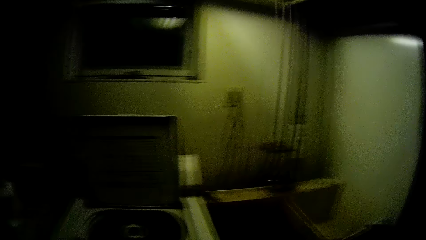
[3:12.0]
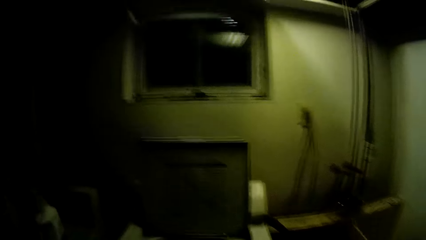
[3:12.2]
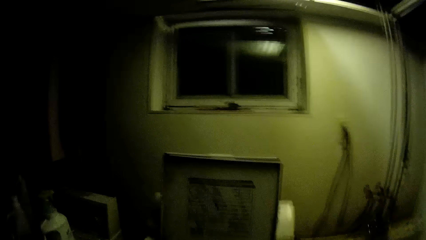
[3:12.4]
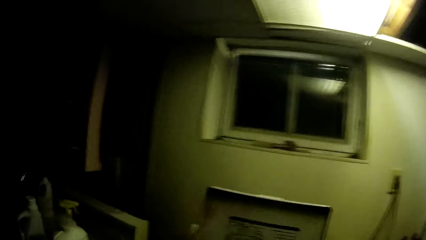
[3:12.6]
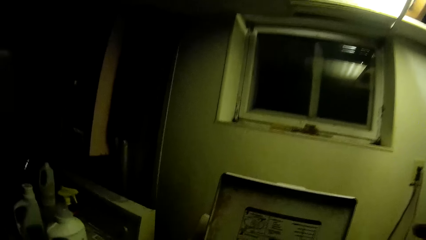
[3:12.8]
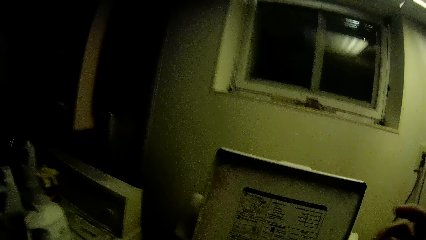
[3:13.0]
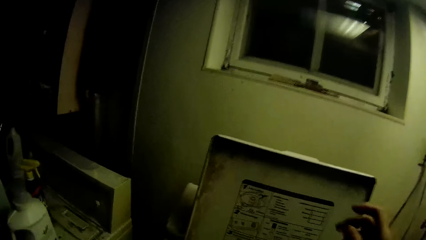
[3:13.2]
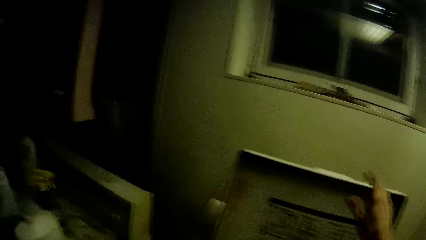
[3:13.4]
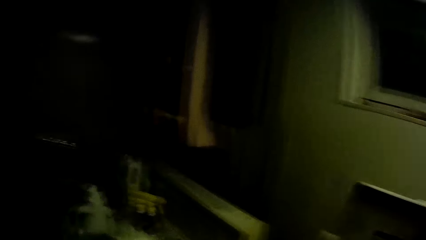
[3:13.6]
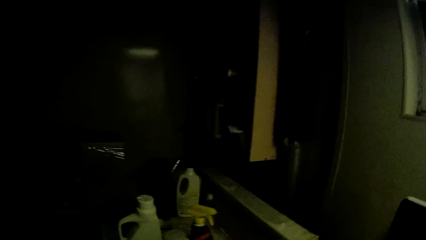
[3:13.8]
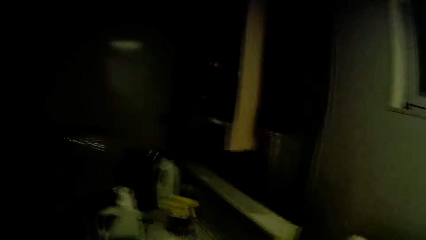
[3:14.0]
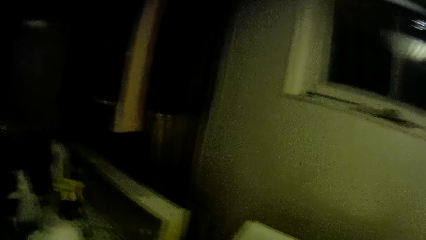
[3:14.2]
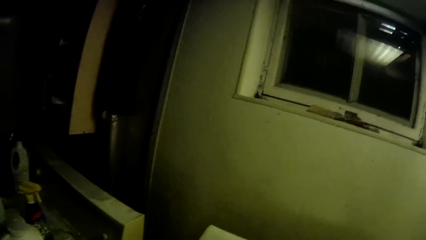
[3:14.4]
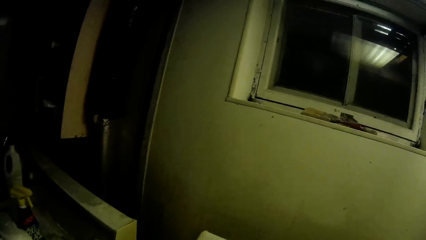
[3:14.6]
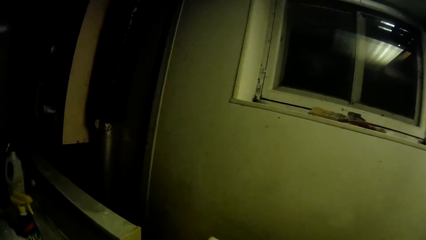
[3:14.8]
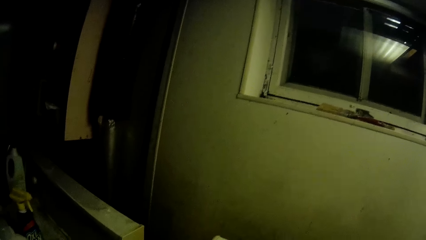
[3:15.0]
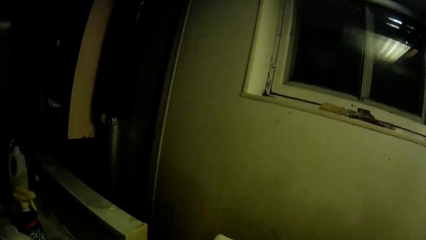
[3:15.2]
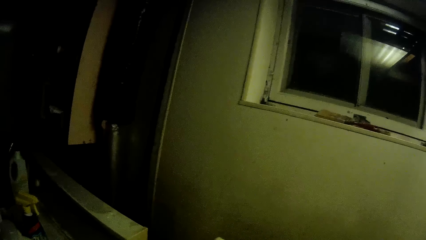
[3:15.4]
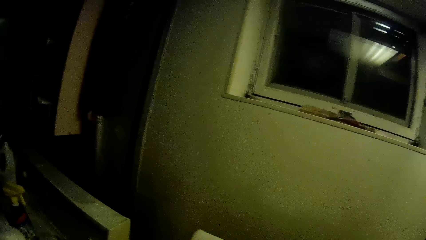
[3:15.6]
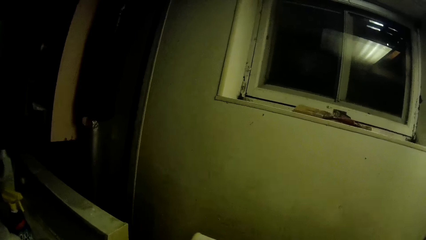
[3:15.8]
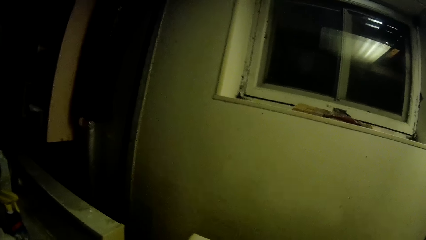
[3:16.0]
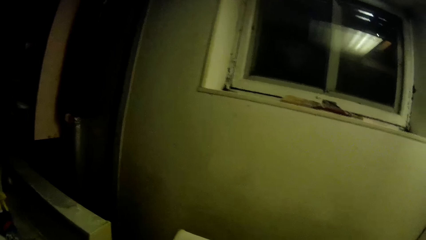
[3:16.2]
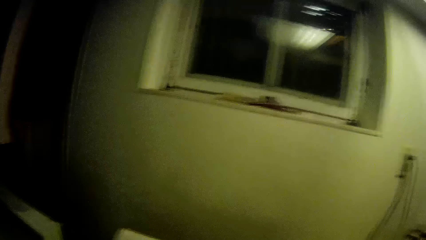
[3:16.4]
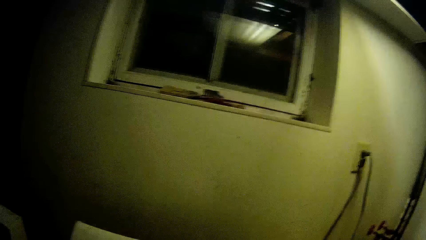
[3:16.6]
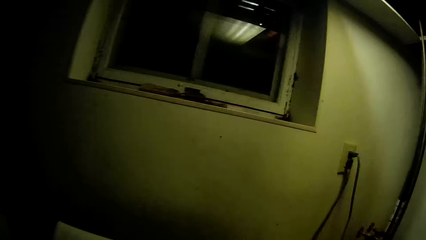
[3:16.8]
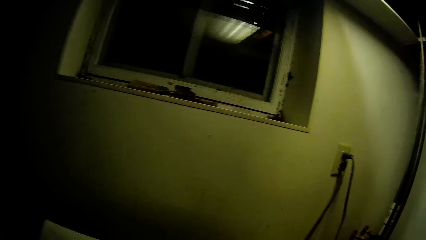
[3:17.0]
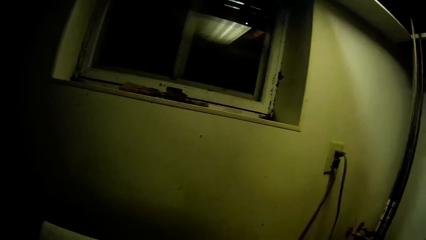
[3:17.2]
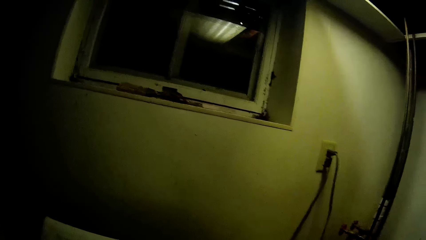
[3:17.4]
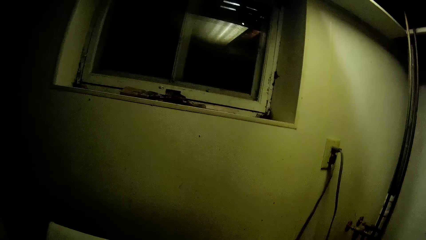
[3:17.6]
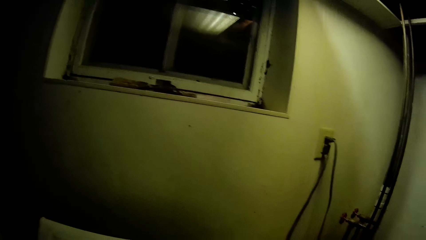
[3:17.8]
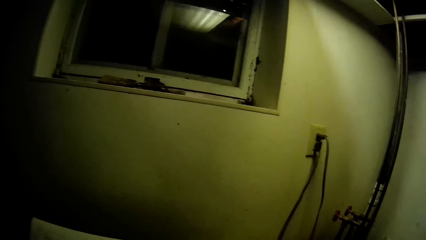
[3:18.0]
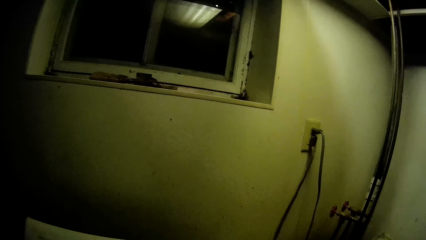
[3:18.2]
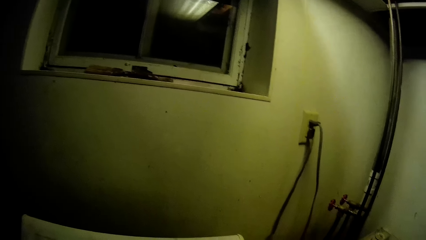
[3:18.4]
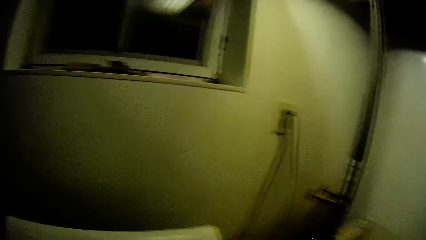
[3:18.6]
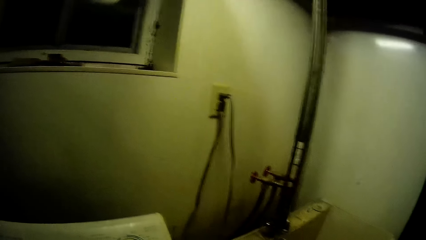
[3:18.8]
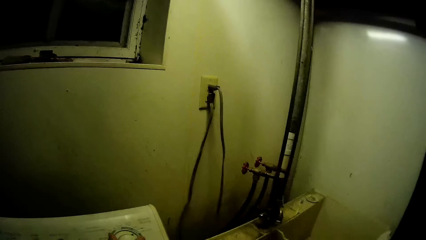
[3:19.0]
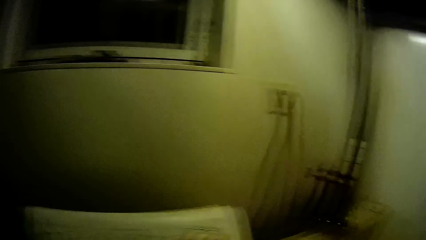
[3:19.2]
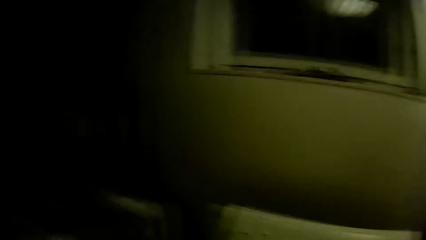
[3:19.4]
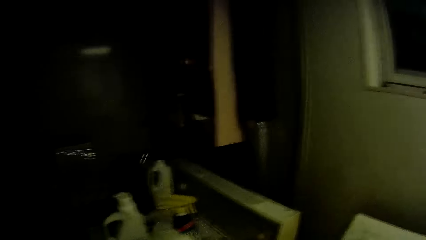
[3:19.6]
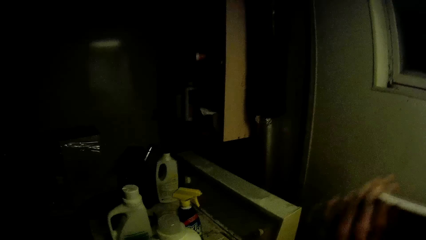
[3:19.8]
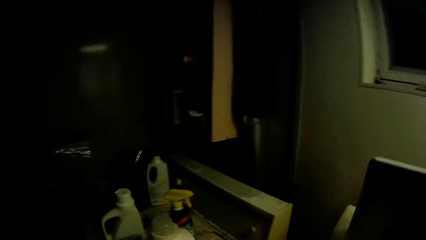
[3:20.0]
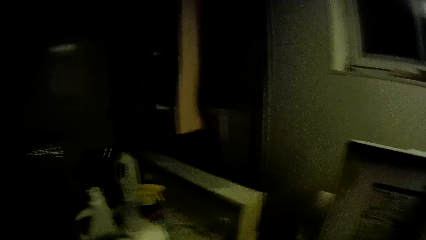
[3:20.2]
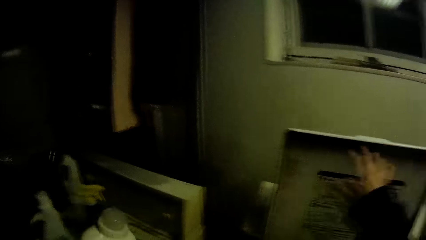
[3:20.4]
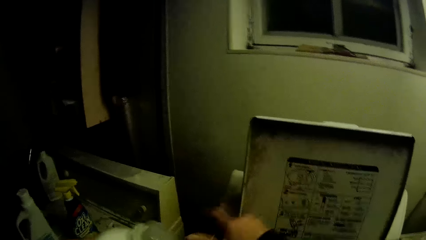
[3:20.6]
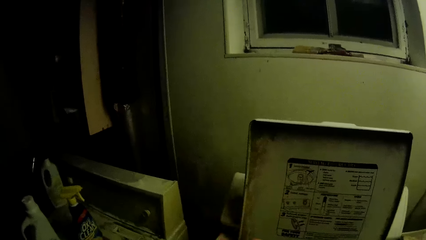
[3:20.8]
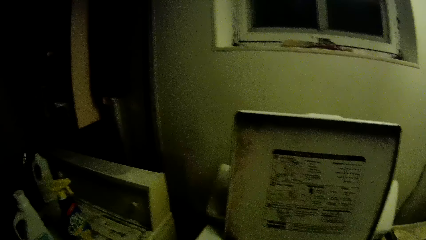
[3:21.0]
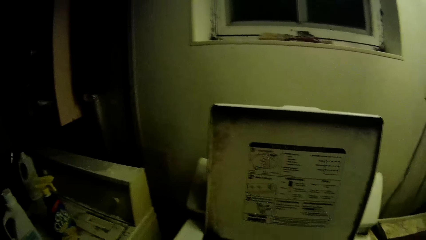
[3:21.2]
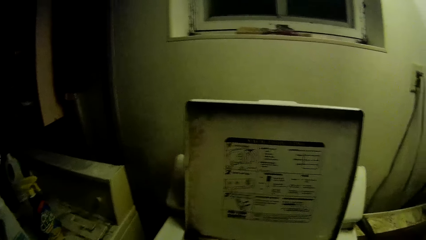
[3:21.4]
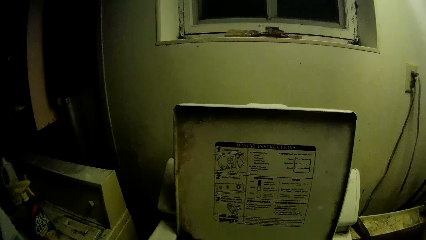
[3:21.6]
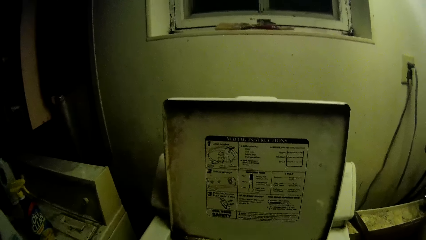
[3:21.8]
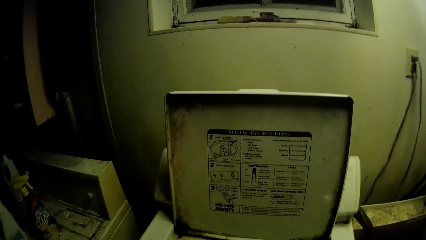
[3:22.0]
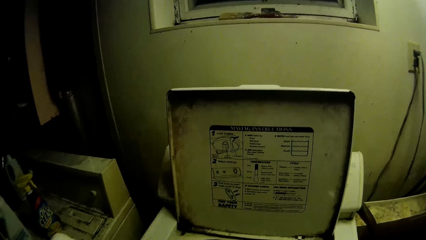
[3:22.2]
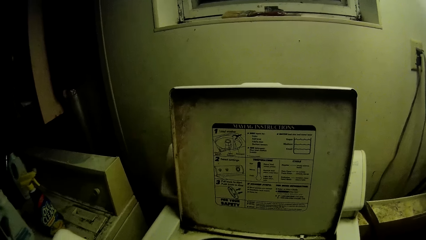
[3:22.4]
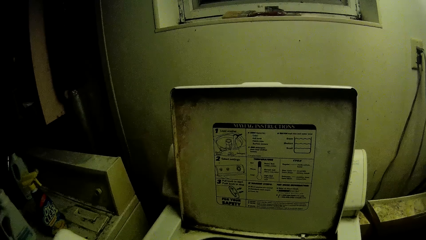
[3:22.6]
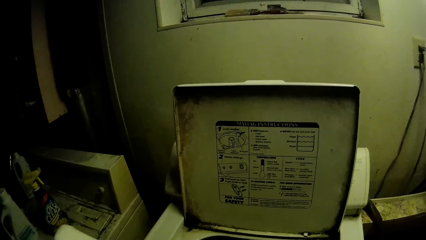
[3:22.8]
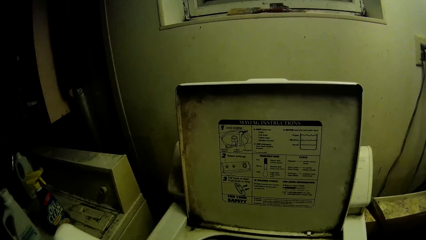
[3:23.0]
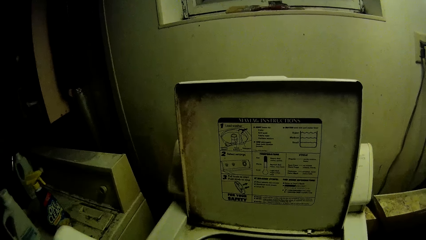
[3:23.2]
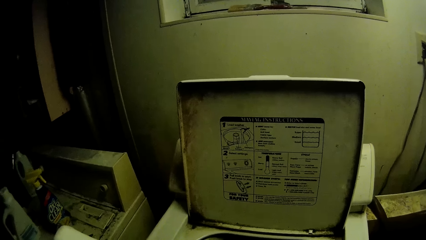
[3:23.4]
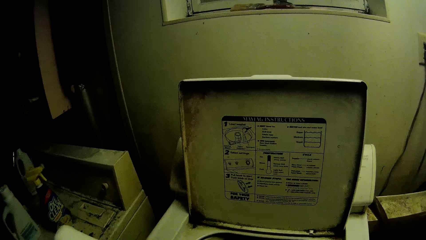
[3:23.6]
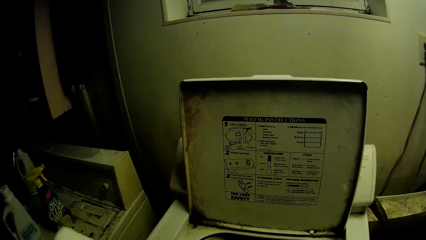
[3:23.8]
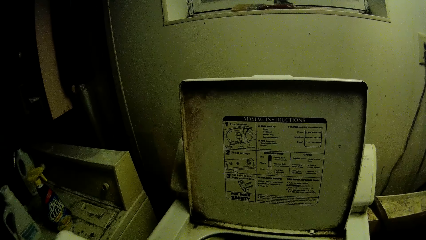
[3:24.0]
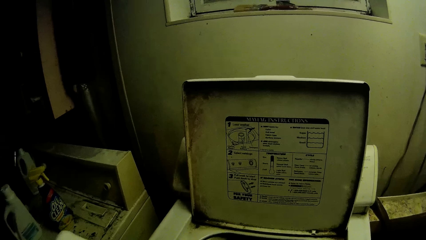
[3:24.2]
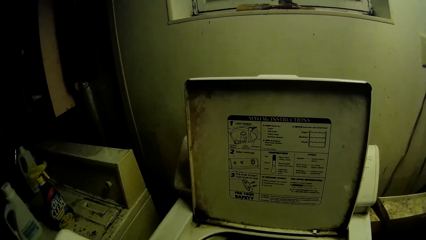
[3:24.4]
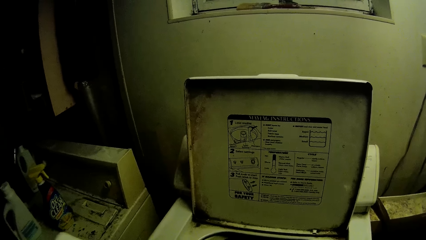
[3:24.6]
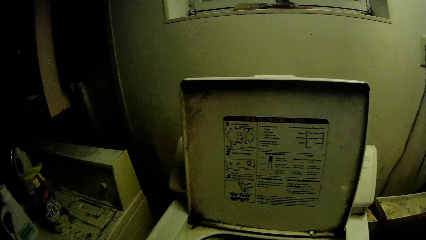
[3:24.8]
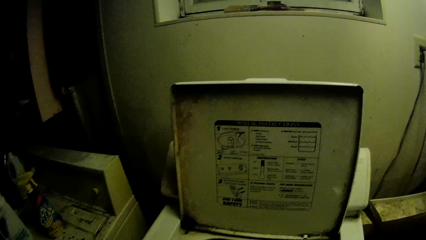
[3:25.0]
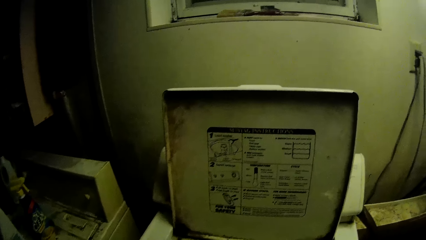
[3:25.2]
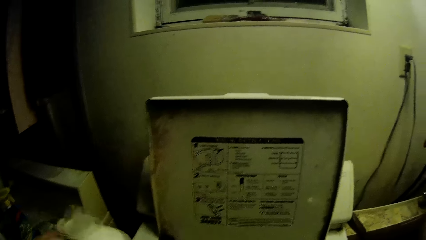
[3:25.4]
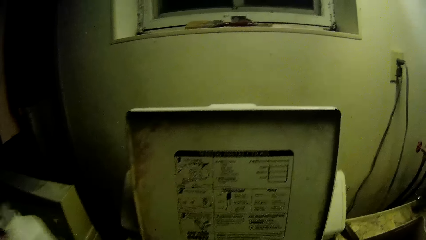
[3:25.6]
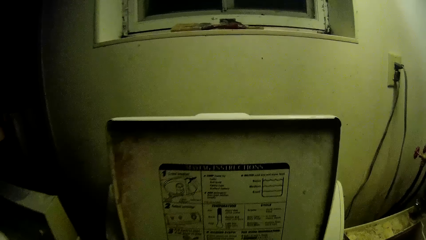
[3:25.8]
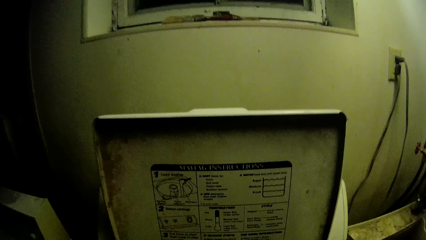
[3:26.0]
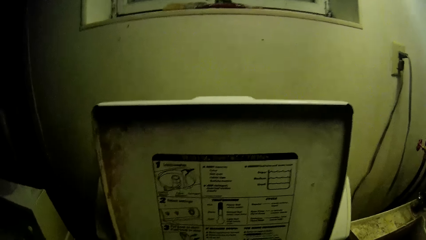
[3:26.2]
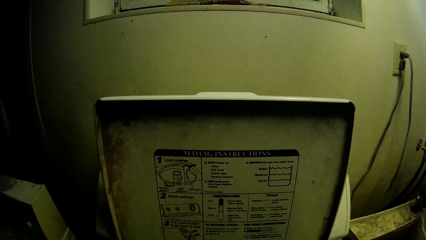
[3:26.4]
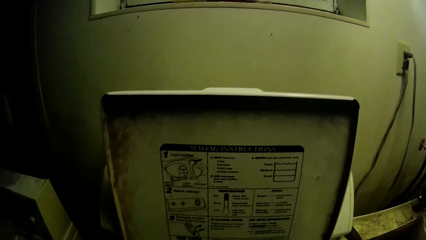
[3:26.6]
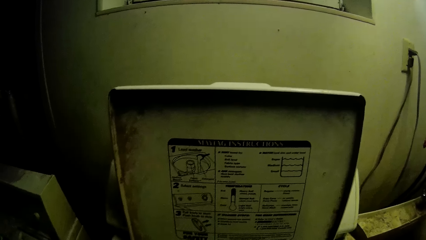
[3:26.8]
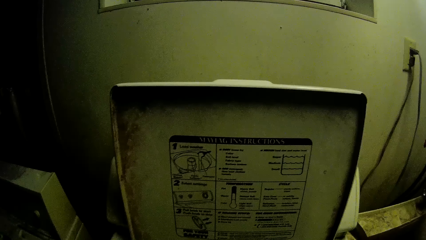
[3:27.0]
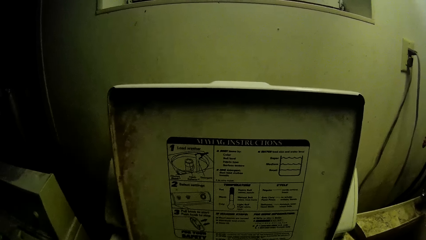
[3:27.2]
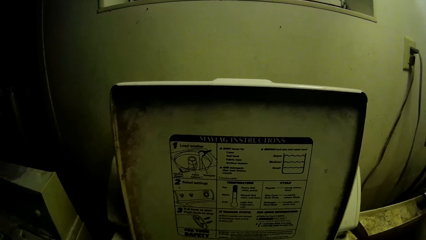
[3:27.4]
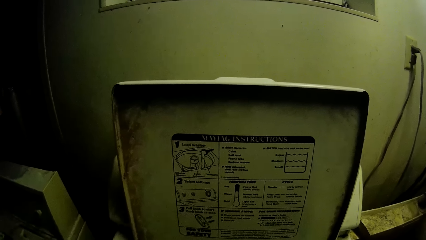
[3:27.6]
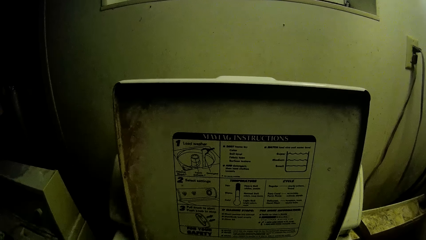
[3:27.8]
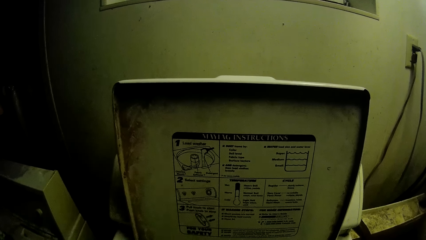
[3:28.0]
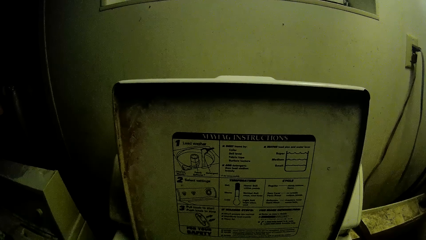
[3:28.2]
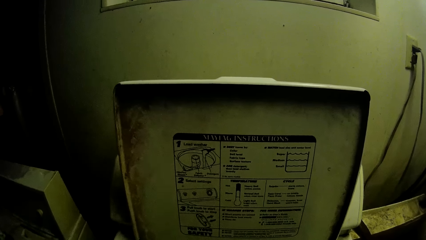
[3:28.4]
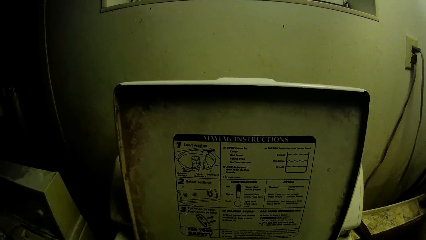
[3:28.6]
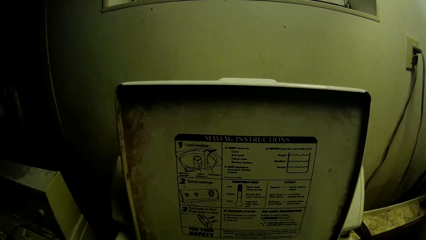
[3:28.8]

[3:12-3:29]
The camera wearer closes the laundry machine. She looks around the room. She opens the washing machine with both hands. She picks up a bottle of liquid soap with her left hand from the washing machine. She pours the liquid soap into the washing machine with her left hand. She drops the bottle of liquid soap on the washing machine.
